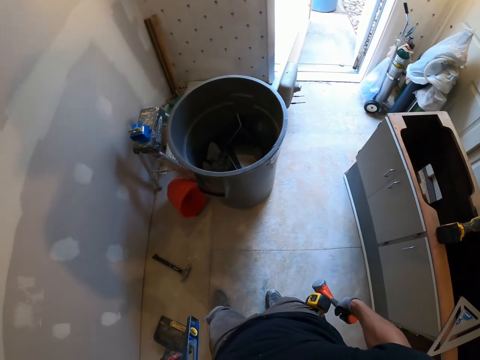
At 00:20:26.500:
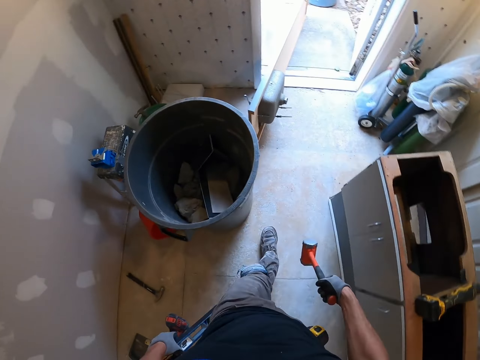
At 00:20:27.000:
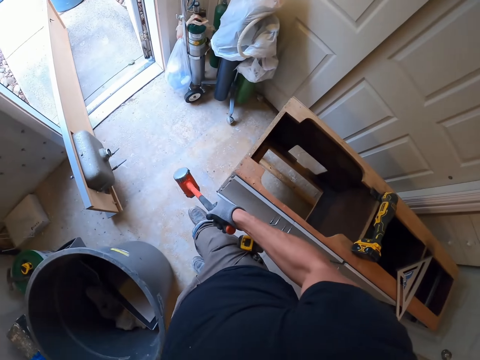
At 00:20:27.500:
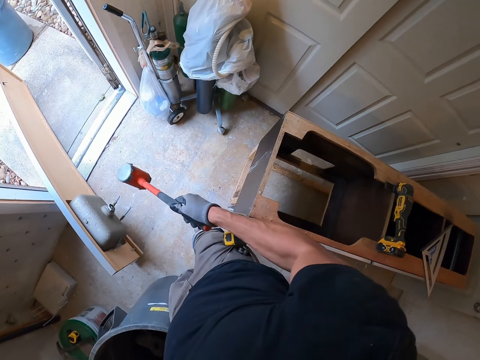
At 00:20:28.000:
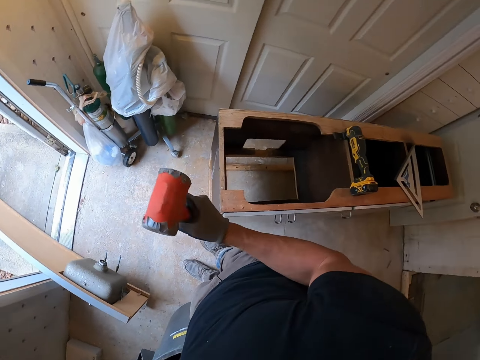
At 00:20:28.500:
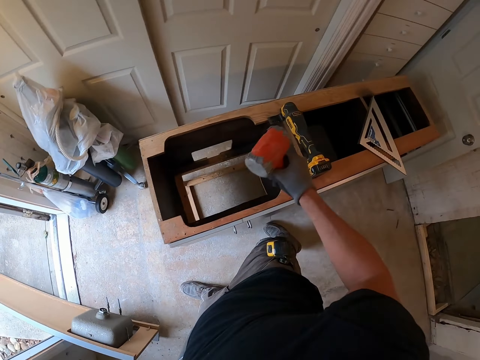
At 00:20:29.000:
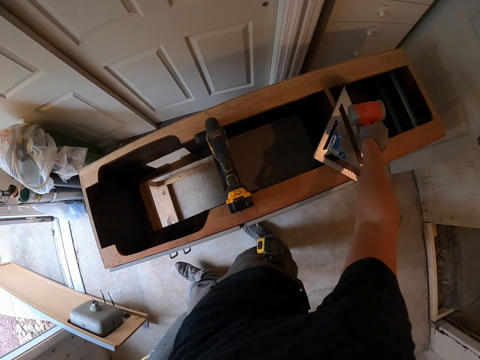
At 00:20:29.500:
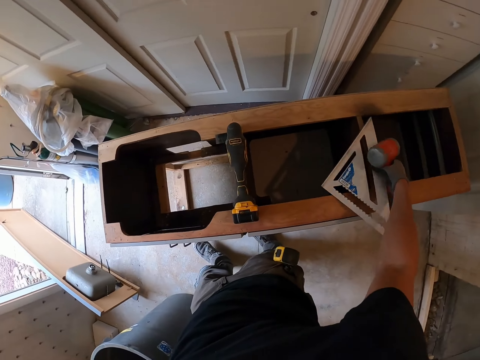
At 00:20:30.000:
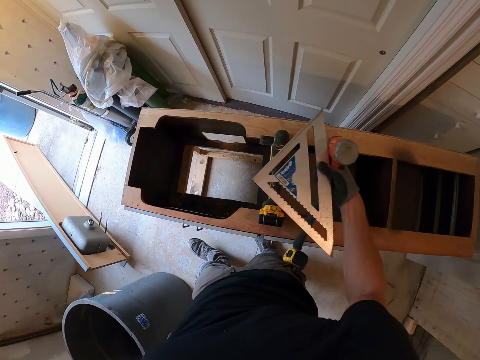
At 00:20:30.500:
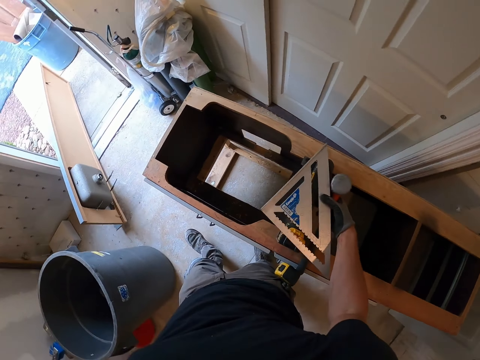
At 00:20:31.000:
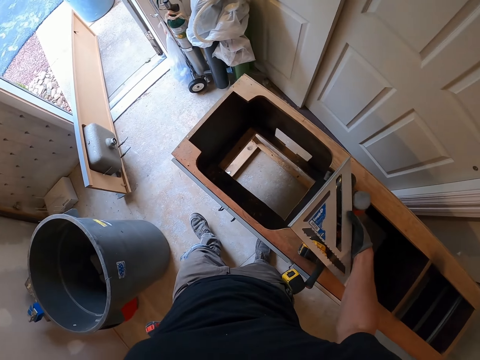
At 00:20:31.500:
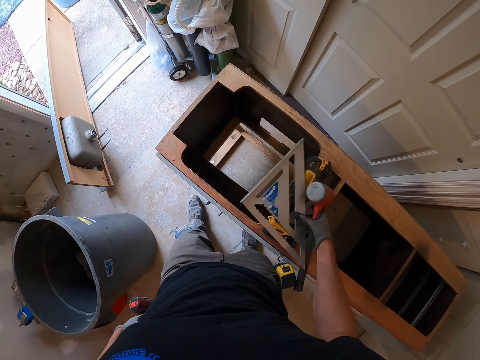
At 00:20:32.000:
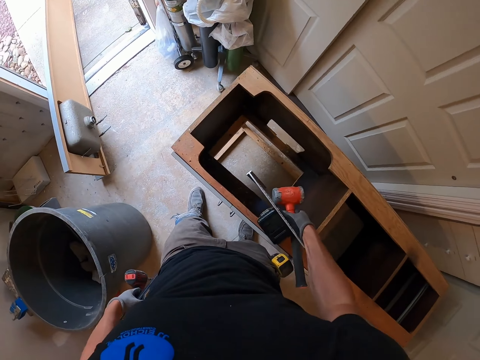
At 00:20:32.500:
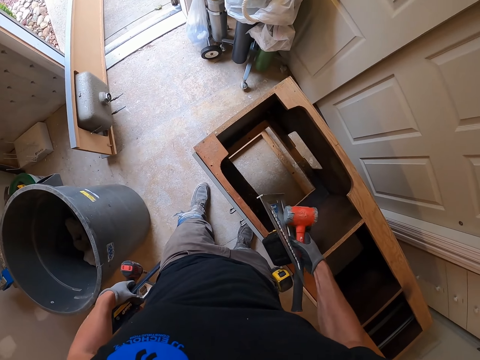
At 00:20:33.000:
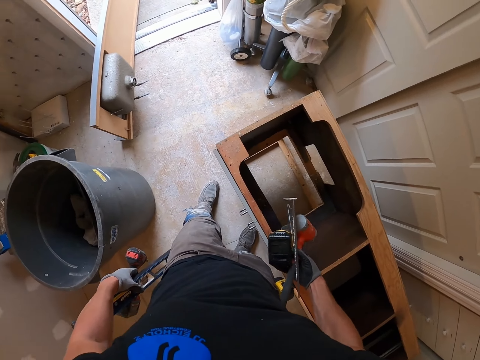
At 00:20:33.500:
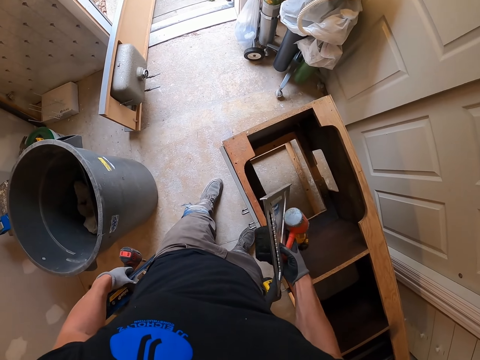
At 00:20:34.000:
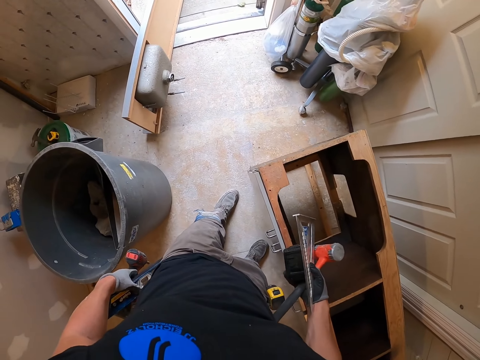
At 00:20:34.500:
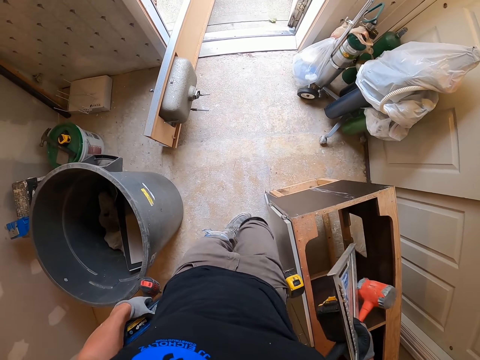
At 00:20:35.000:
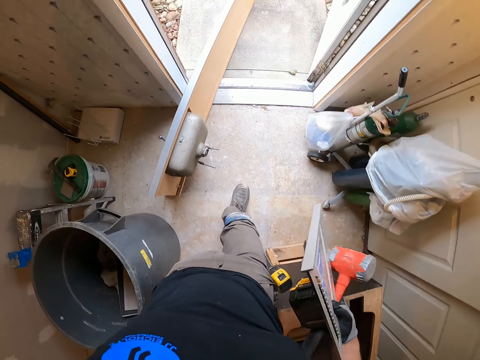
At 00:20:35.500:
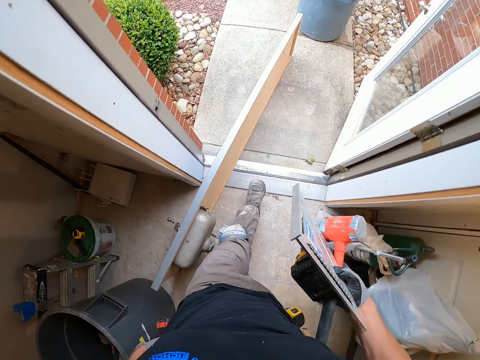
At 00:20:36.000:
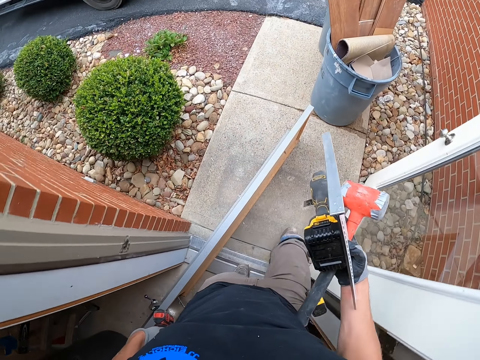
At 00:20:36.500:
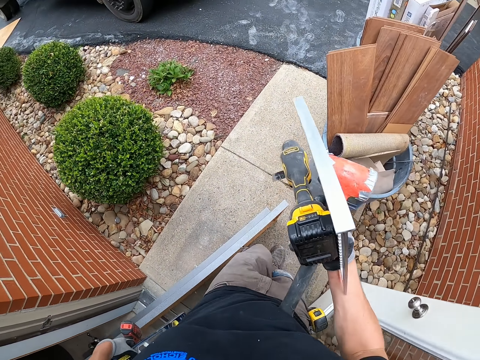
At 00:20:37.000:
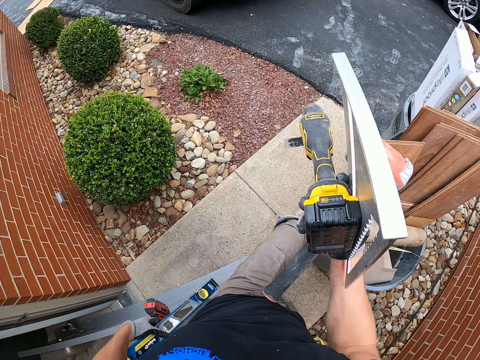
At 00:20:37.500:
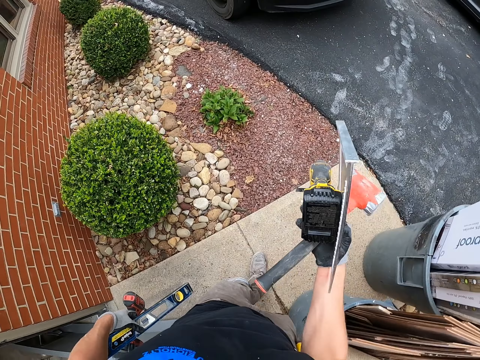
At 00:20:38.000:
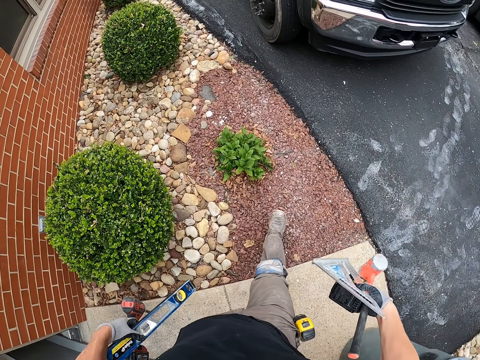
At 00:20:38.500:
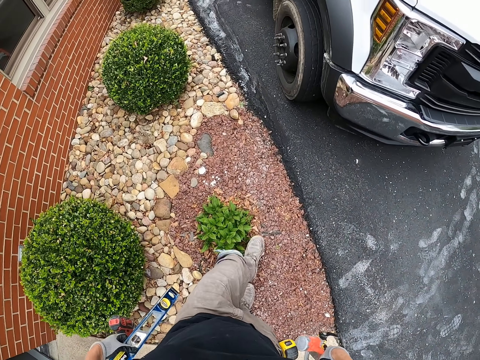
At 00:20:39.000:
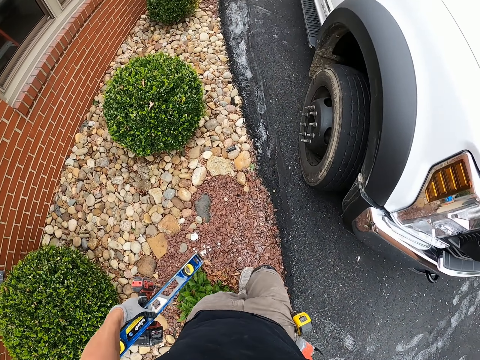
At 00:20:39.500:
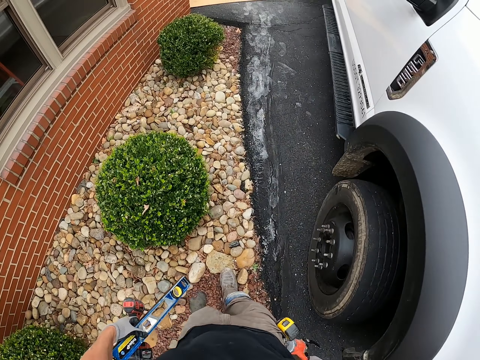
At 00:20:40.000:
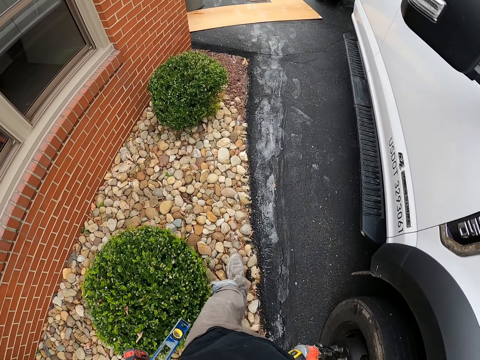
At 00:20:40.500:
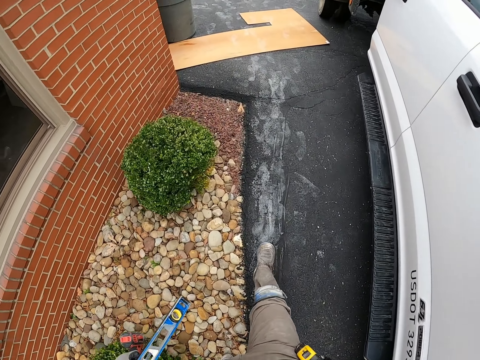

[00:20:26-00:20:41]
The camera wearer picks up the protractor or triangle and the tile machine cutter or wood cutter. They walk out of the room.

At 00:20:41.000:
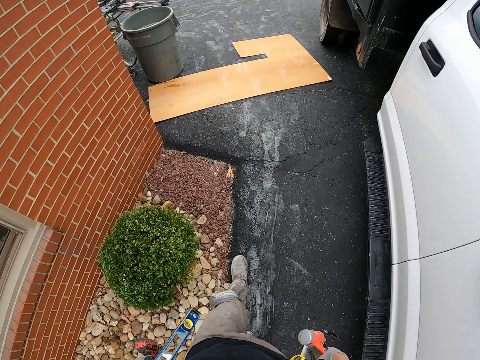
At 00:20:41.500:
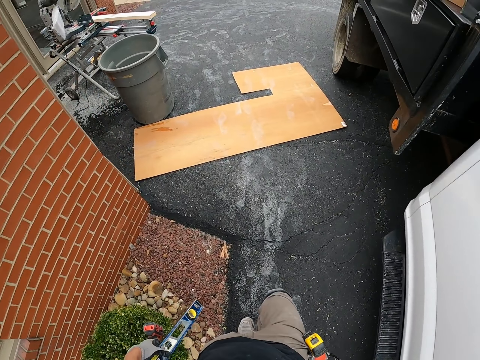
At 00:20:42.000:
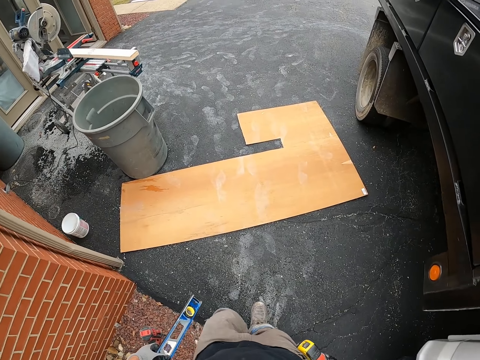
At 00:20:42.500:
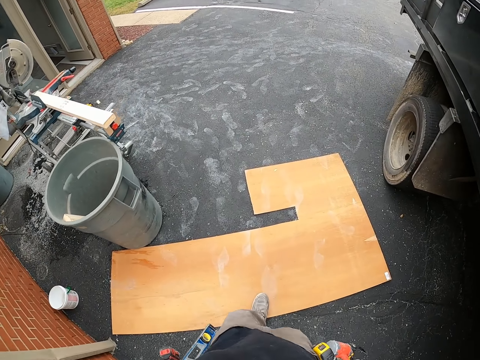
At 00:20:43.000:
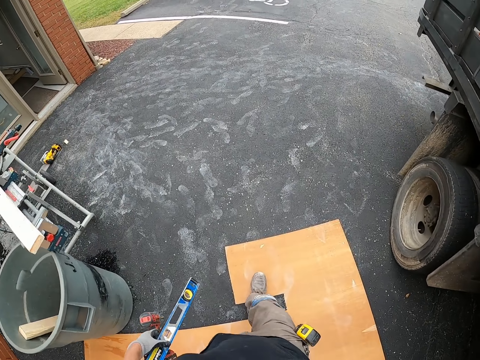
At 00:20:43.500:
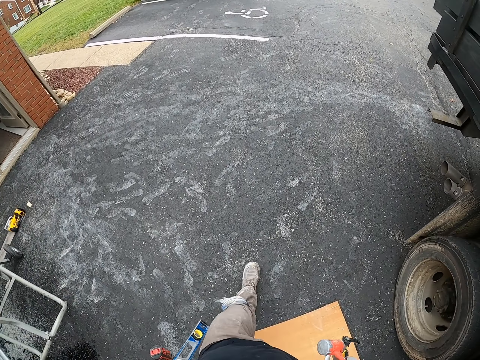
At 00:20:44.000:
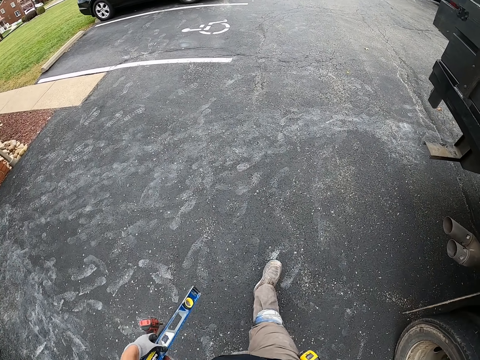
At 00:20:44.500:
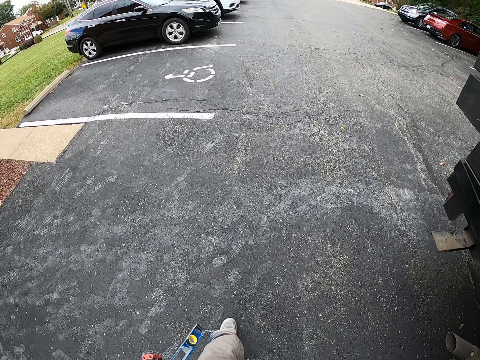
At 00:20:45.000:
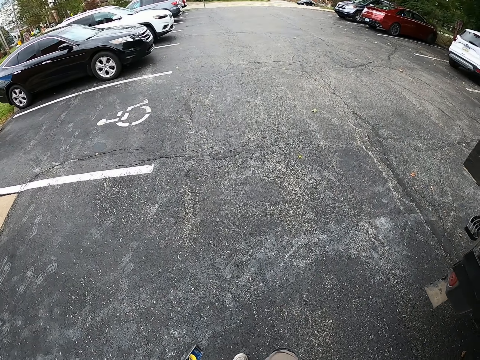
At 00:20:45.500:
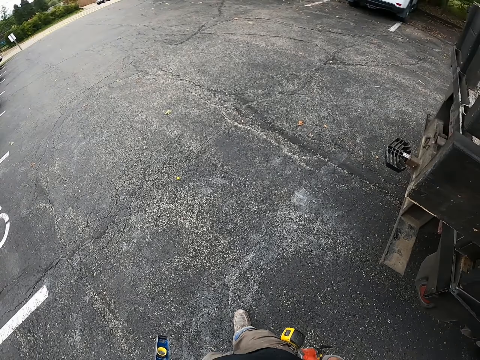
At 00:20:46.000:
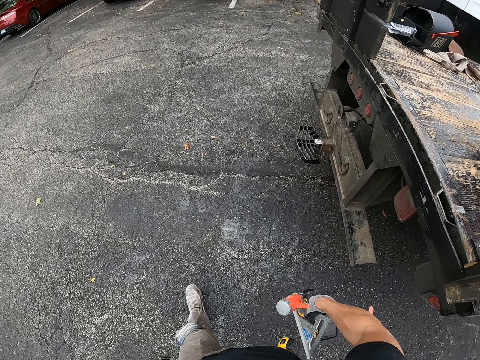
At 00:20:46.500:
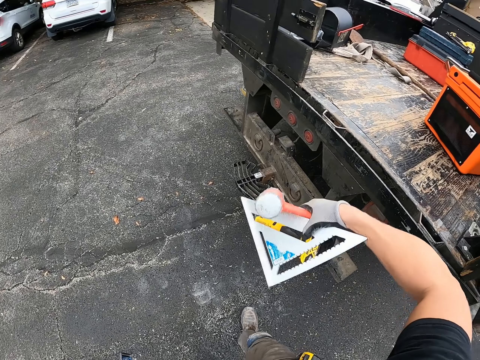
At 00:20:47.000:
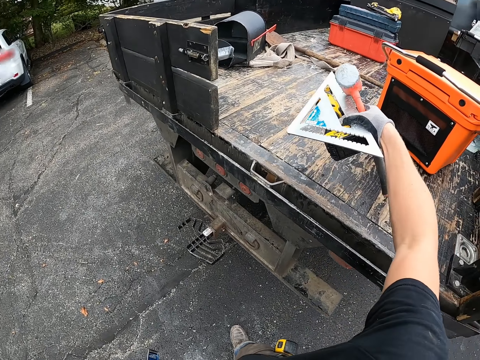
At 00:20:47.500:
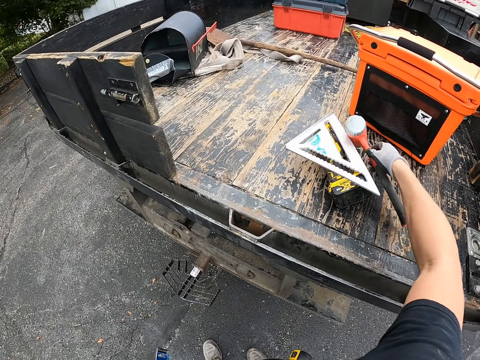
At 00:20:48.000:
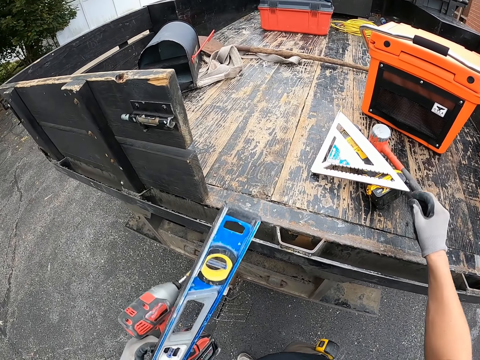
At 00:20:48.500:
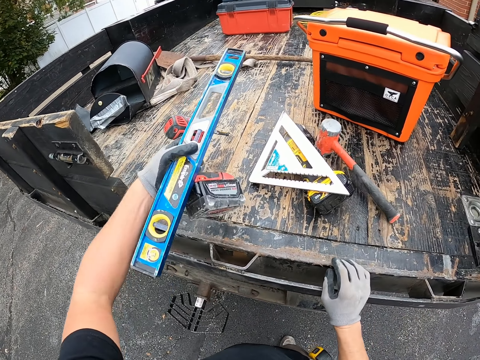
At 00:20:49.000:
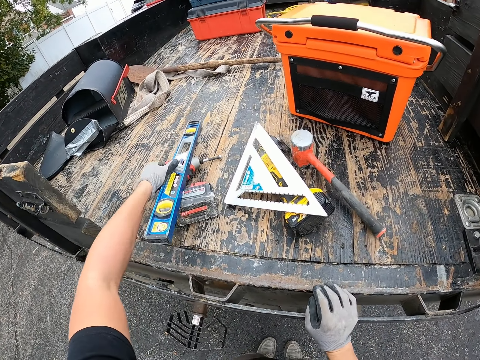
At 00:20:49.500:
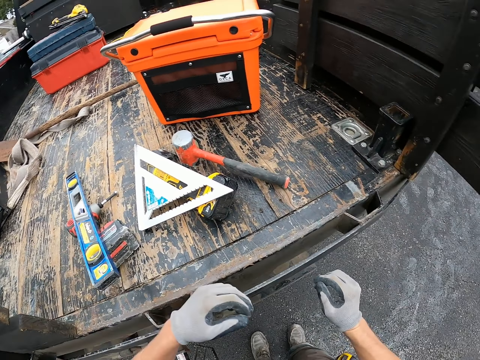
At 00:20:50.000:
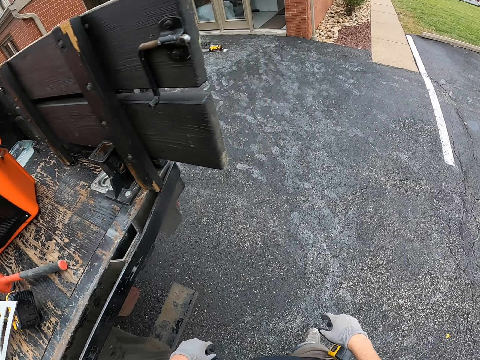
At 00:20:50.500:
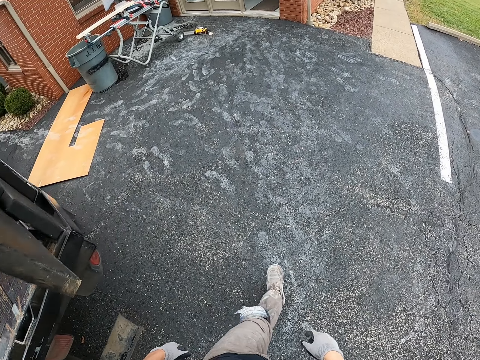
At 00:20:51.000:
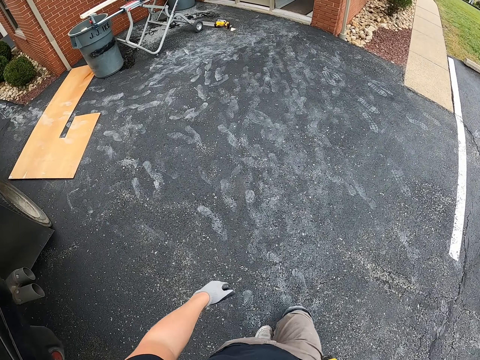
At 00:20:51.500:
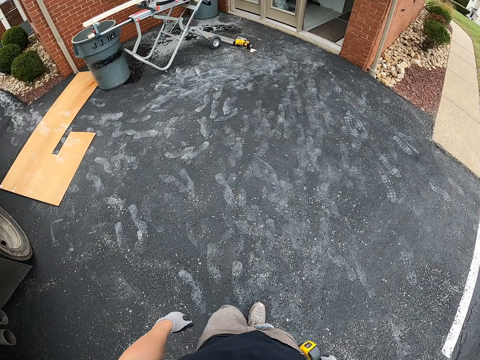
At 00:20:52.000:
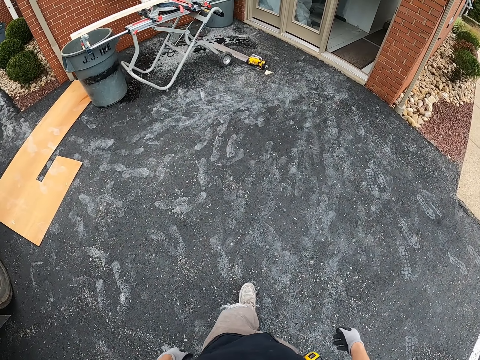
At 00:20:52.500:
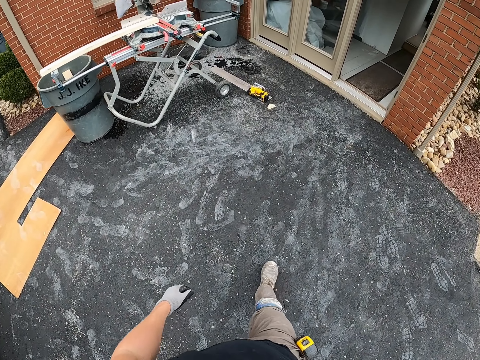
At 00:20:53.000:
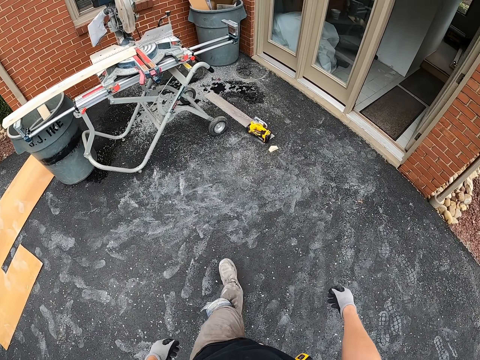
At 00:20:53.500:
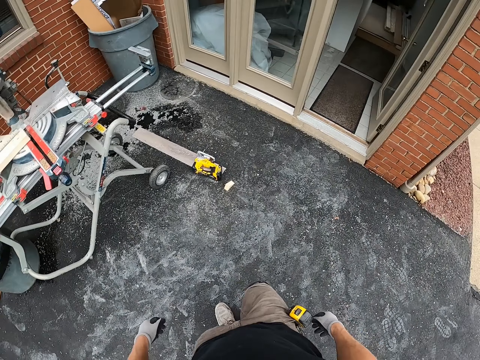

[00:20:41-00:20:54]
The camera wearer puts the triangle, mallet and woodcutter in the back of the truck. They put the leveler and drill at the back of the truck.
